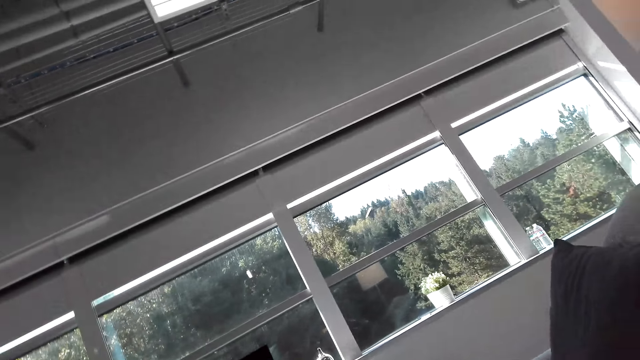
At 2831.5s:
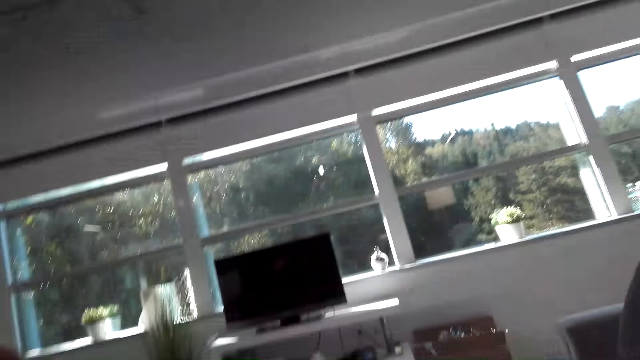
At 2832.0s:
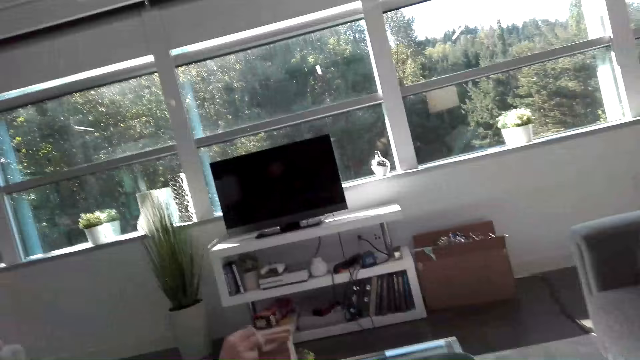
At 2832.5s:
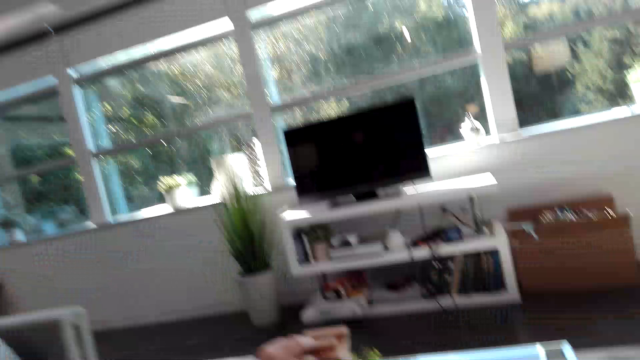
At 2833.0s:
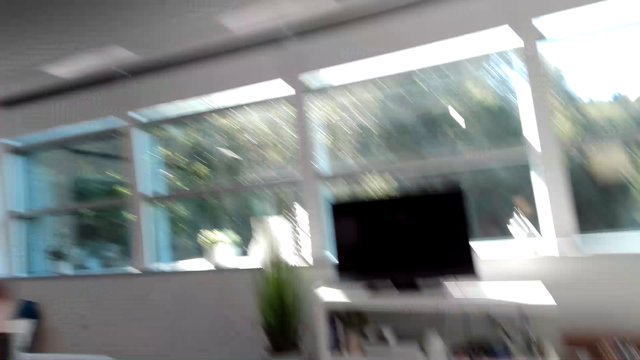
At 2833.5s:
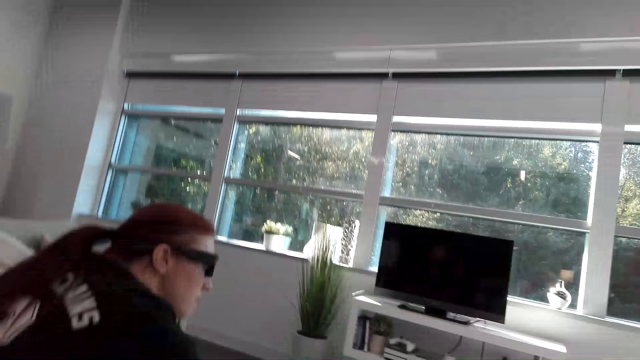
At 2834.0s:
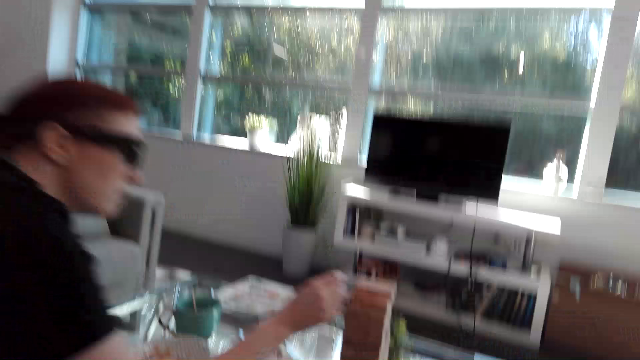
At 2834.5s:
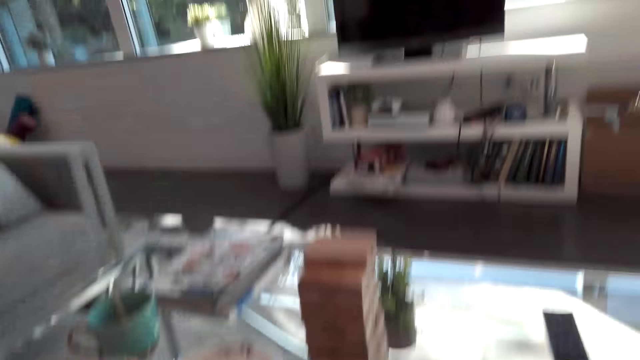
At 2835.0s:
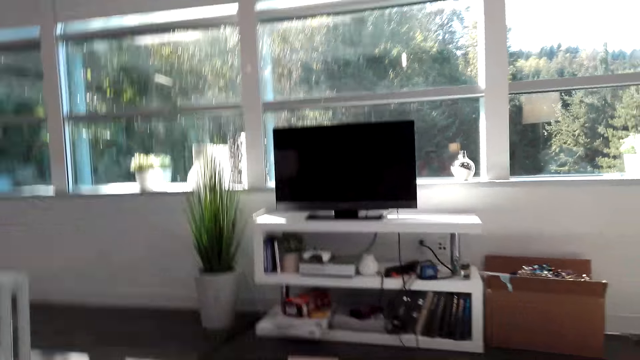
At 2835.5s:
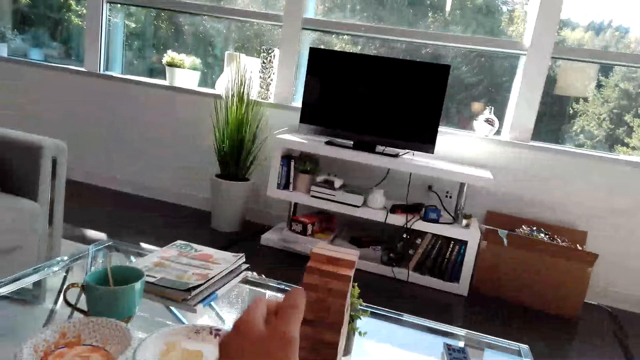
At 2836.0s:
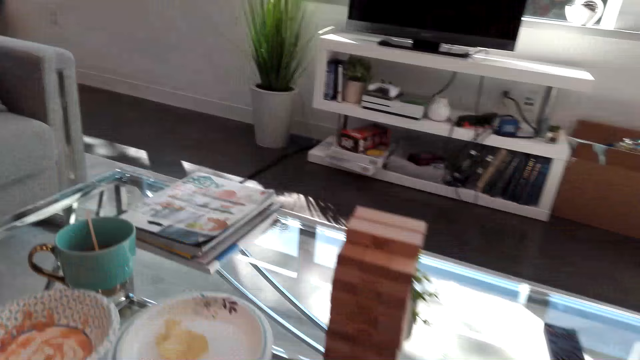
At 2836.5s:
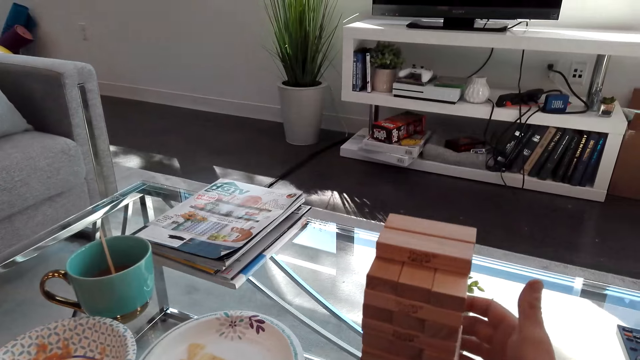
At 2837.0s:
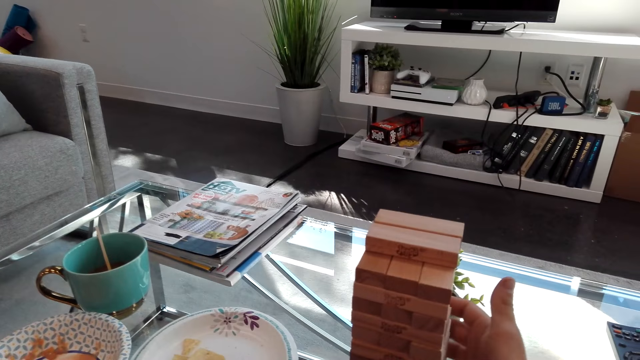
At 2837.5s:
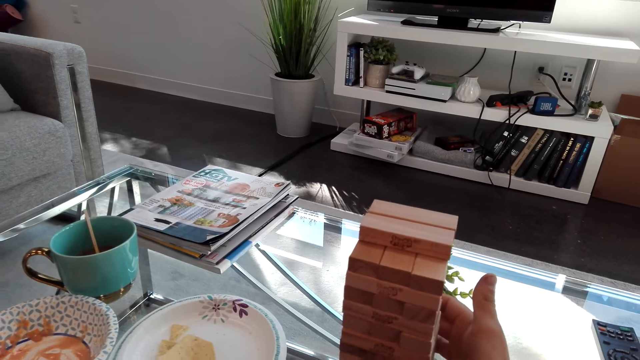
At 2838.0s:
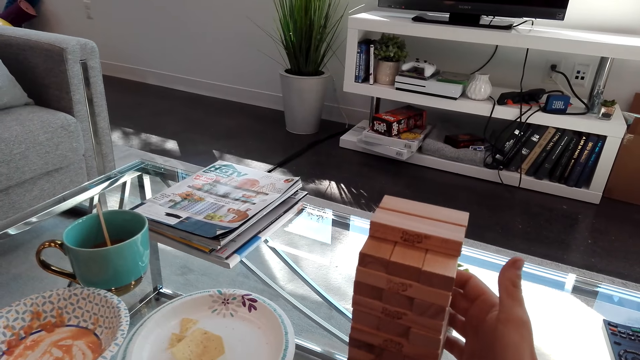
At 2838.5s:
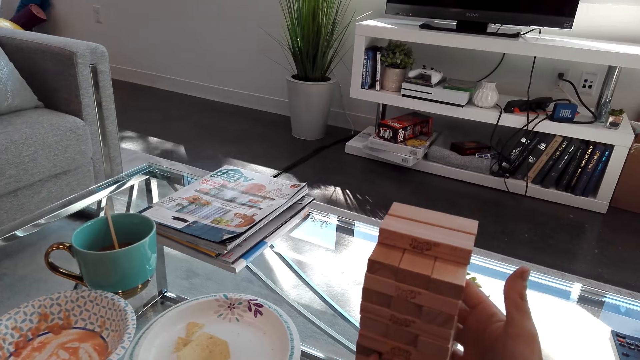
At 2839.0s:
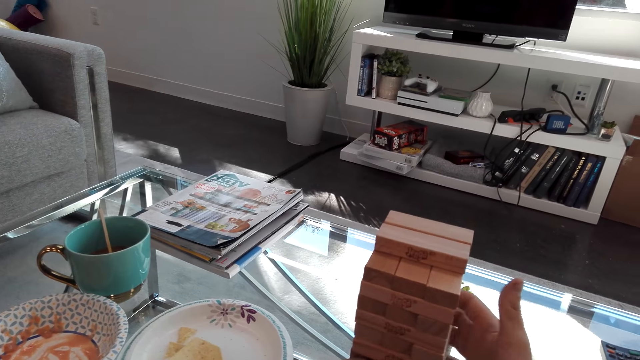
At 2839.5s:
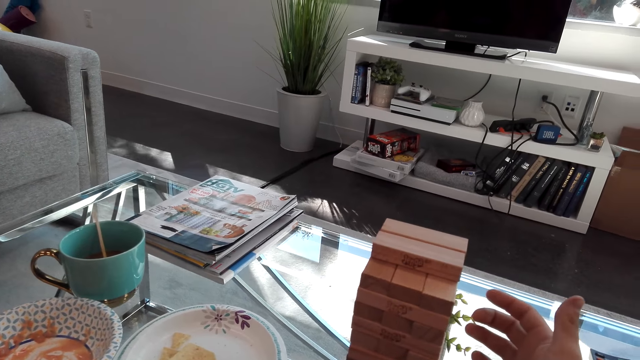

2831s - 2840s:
The camera wearer looks at someone. They look at the TV. They look at the jenga game puzzles. They touch the jenga puzzles.

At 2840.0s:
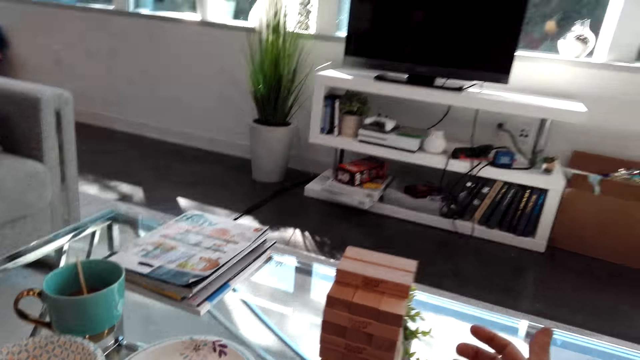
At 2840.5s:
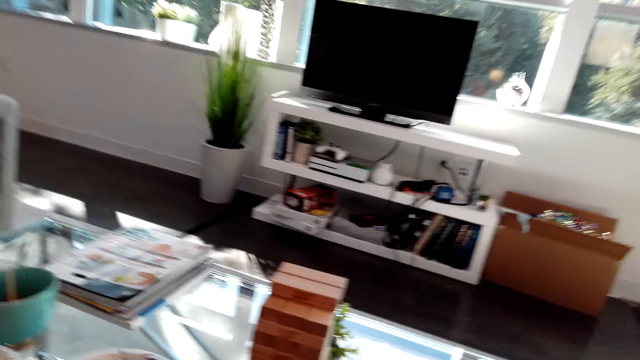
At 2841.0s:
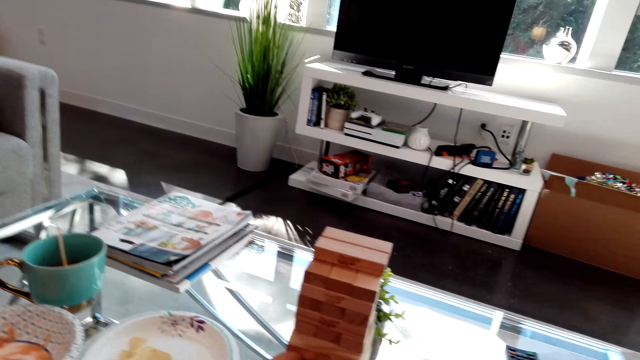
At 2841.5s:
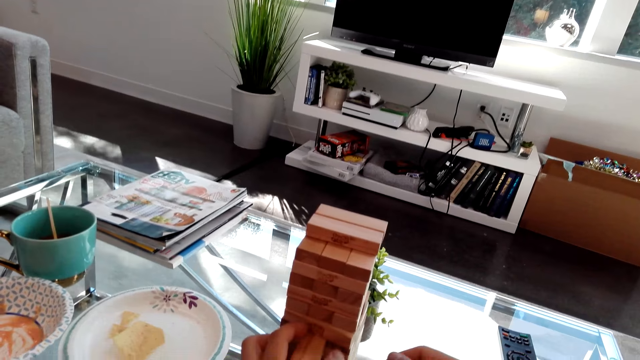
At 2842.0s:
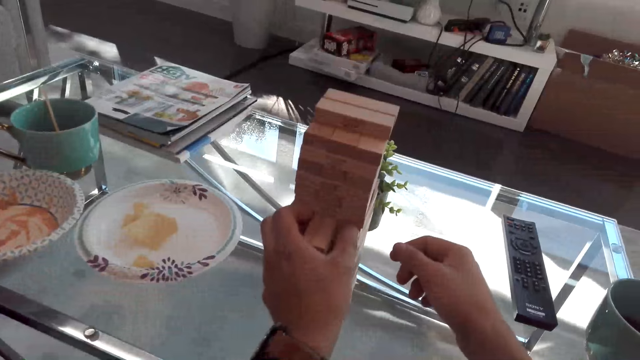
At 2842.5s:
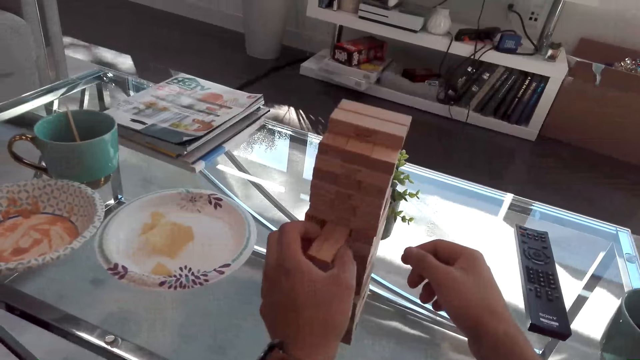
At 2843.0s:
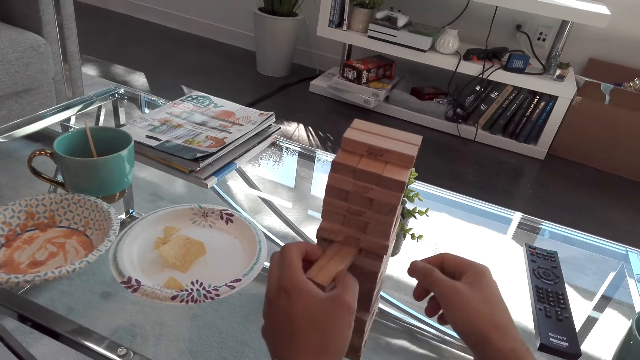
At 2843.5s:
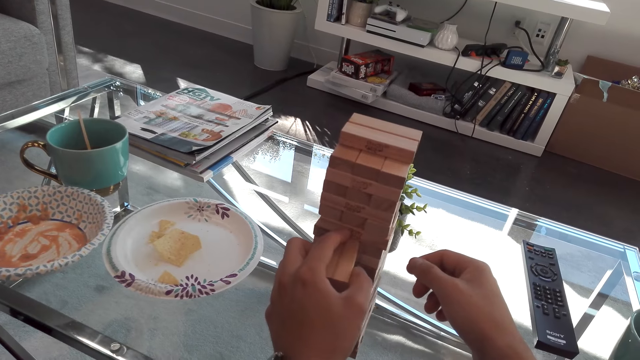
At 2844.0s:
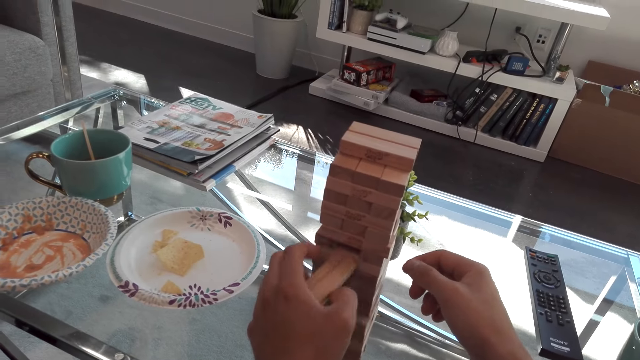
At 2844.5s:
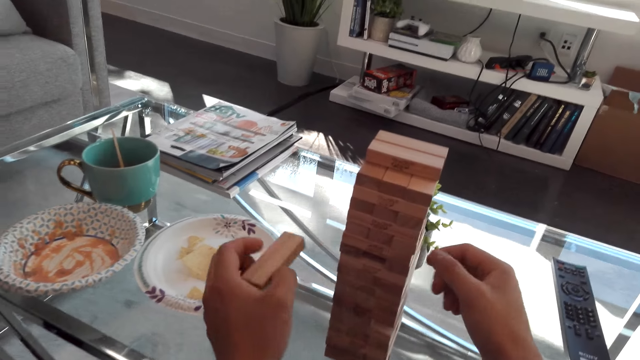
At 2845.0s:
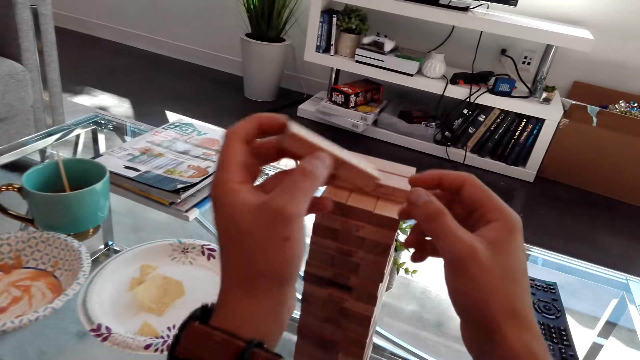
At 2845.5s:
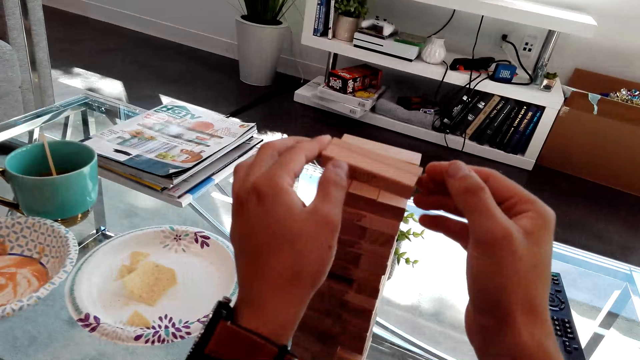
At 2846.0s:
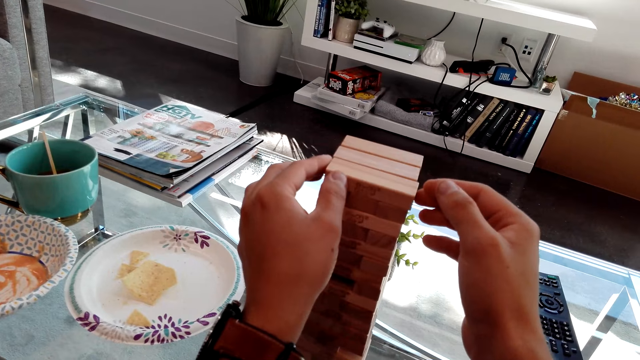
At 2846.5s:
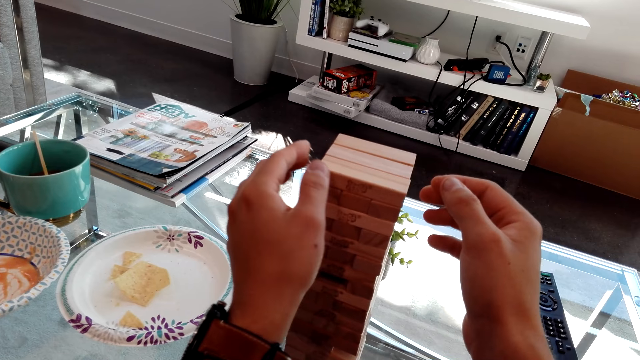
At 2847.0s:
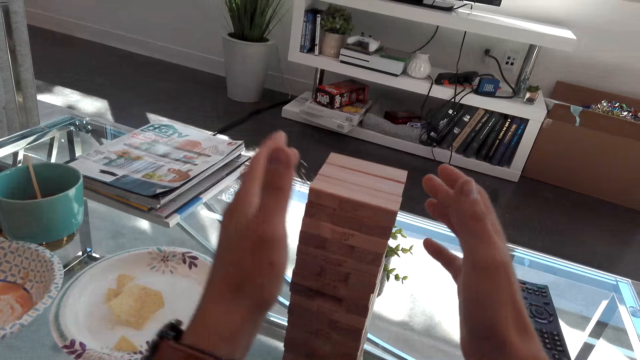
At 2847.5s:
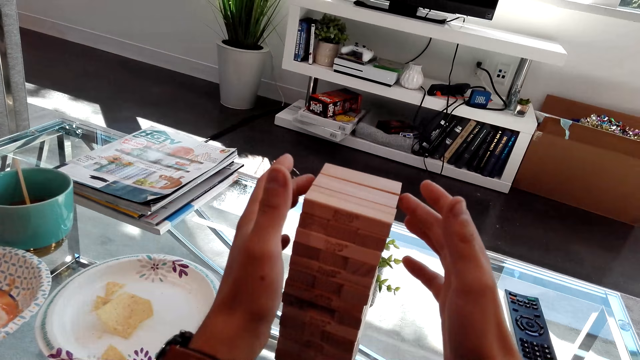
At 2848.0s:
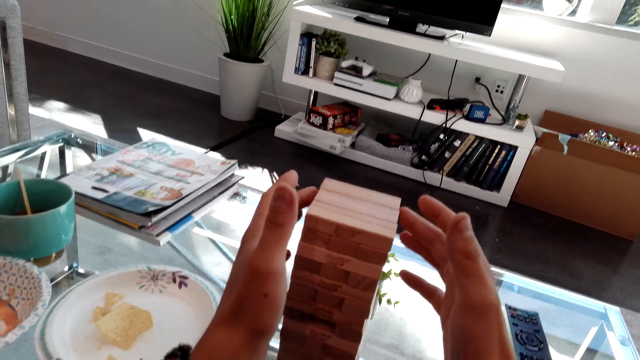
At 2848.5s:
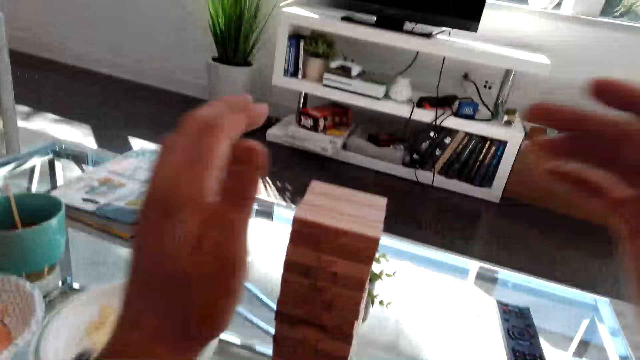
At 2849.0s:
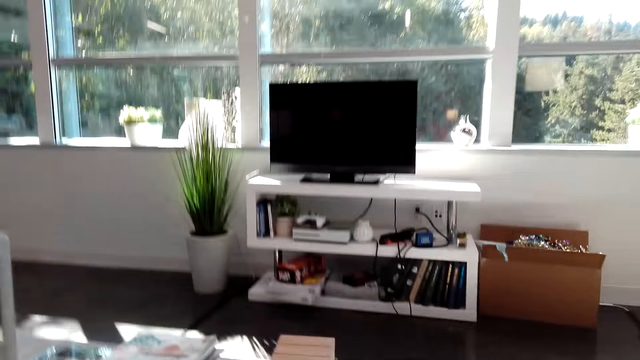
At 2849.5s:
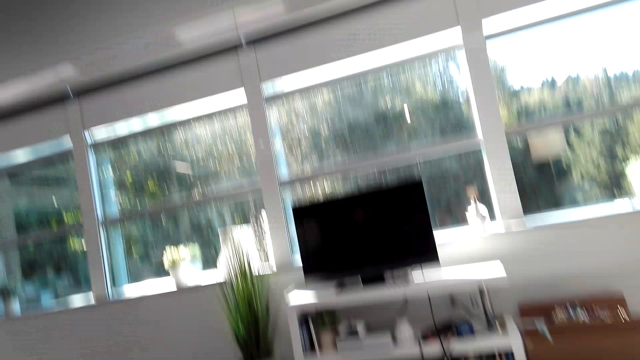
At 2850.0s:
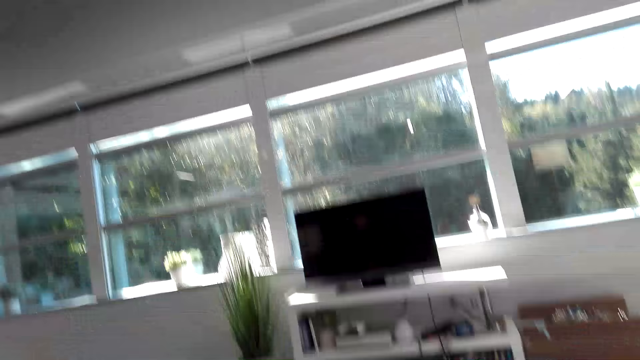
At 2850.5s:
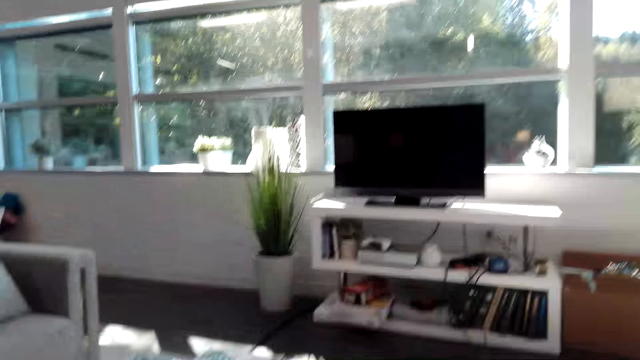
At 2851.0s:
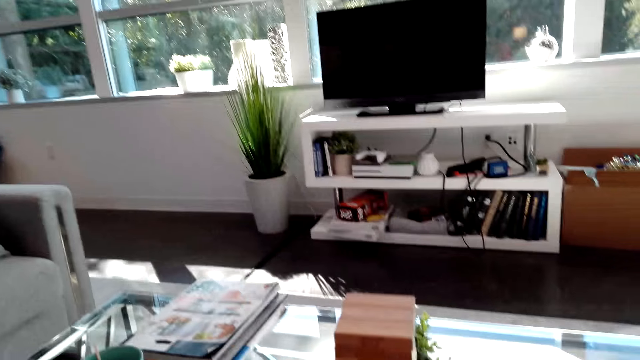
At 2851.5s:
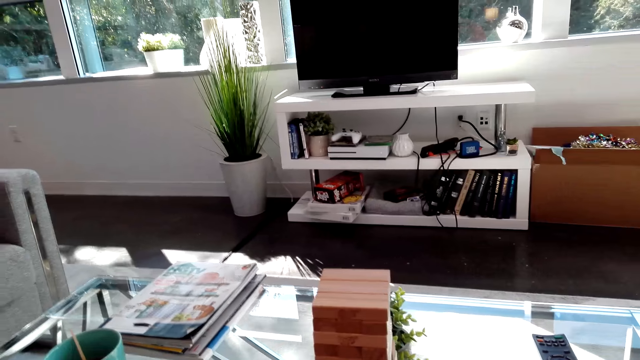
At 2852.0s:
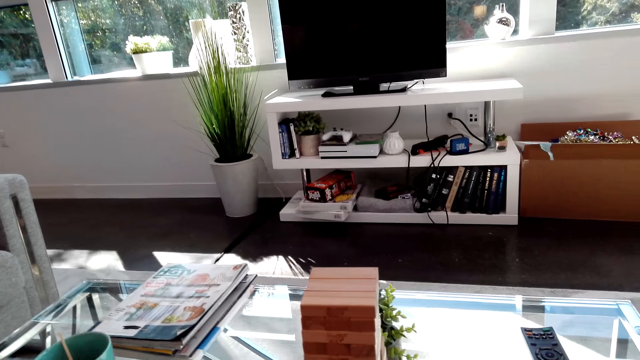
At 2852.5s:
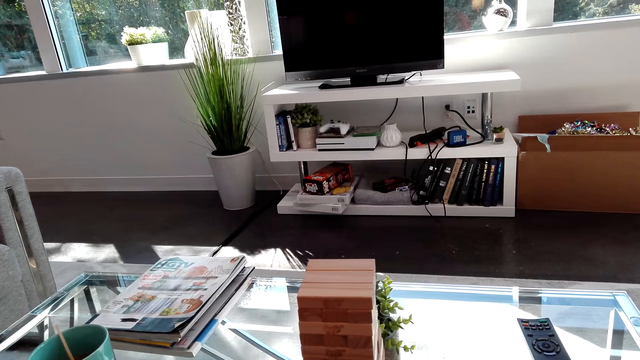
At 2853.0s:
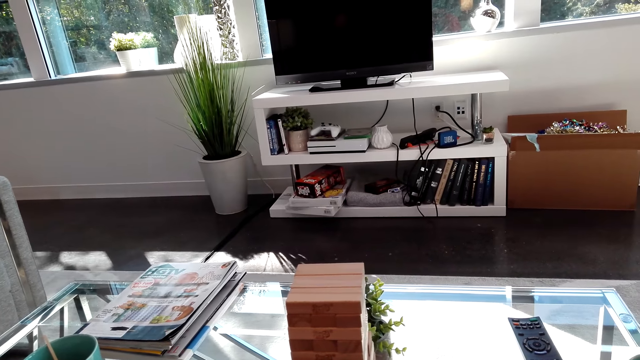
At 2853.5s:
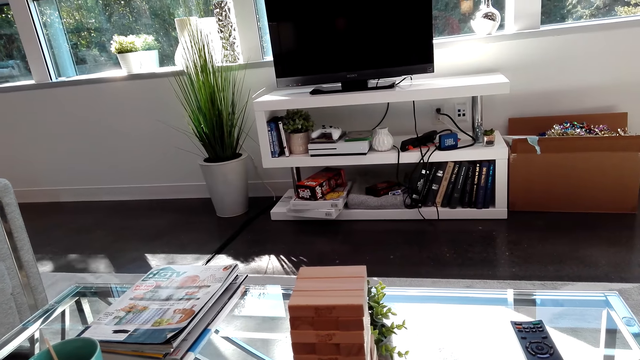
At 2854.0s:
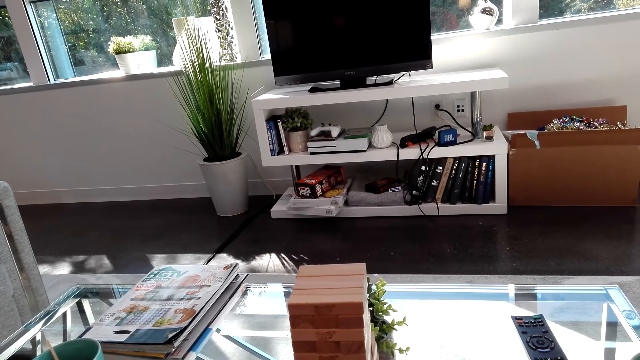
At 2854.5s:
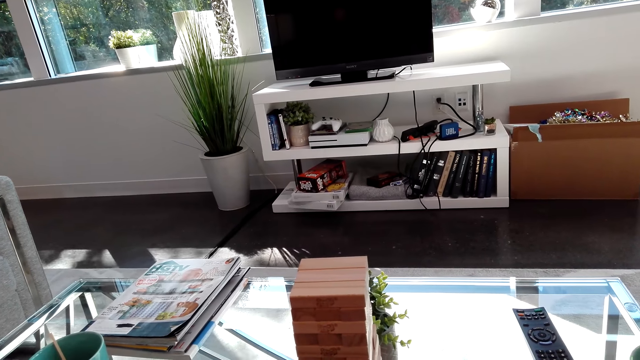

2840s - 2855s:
The camera wearer looks at the jenga game puzzles. They remove the puzzle piece. They play the jenga game. They hold the puzzle piece. They put the puzzle piece on the jenga game. They look at the jenga game puzzles. They look around.
